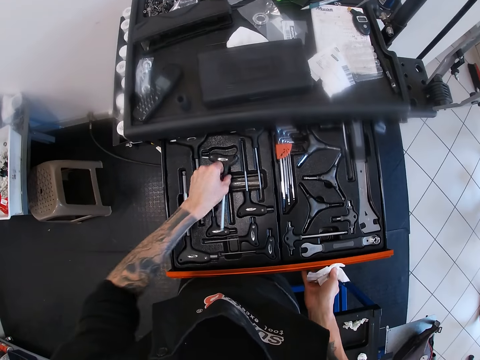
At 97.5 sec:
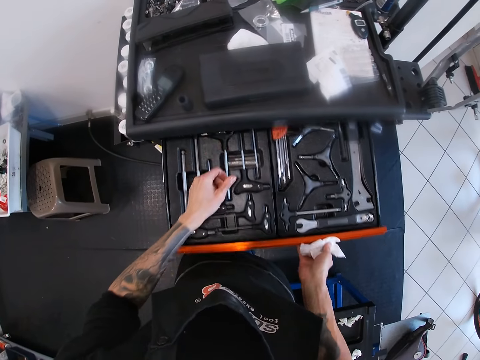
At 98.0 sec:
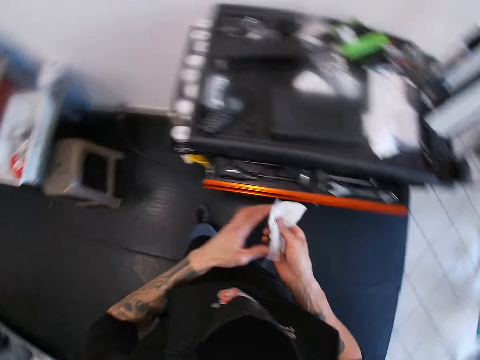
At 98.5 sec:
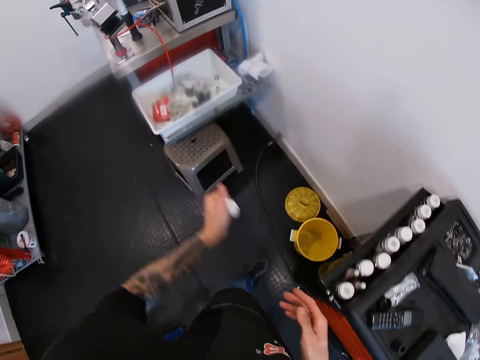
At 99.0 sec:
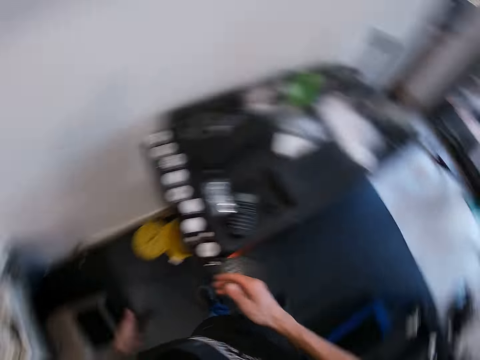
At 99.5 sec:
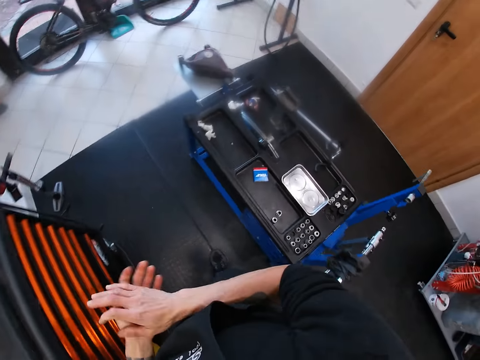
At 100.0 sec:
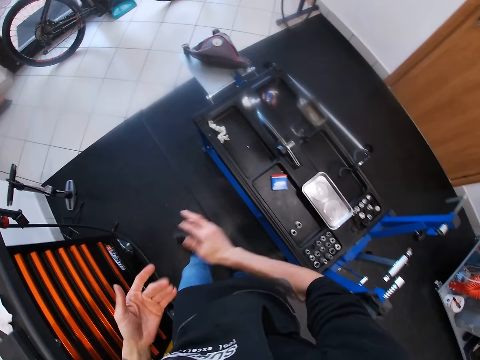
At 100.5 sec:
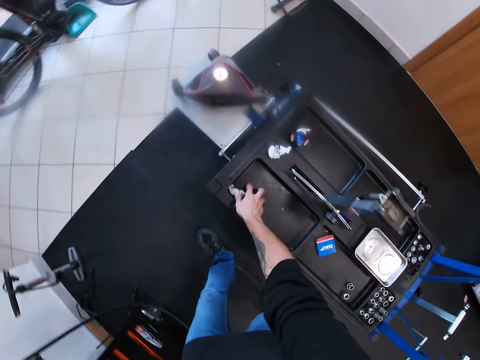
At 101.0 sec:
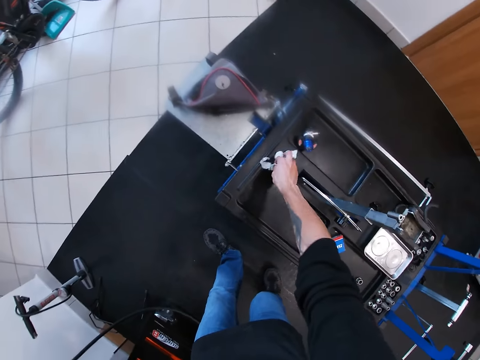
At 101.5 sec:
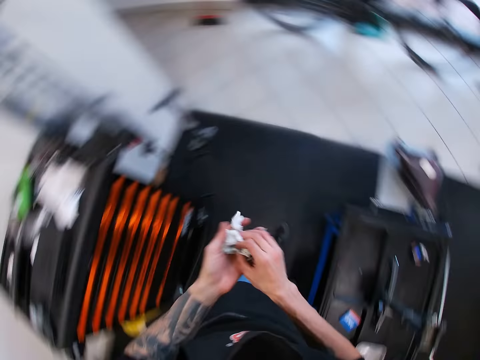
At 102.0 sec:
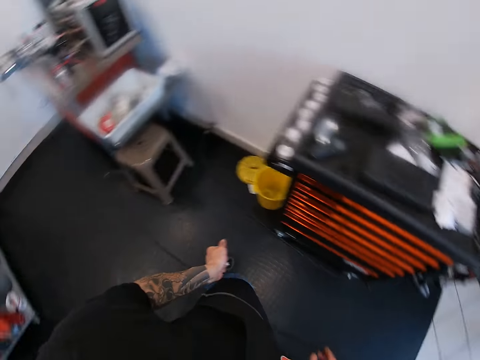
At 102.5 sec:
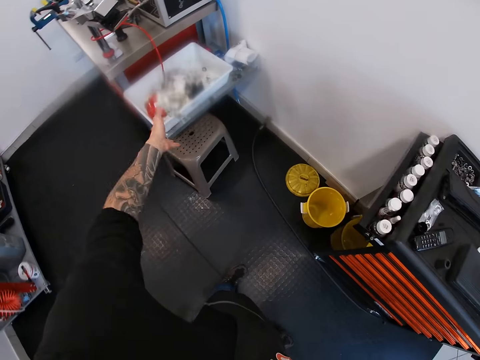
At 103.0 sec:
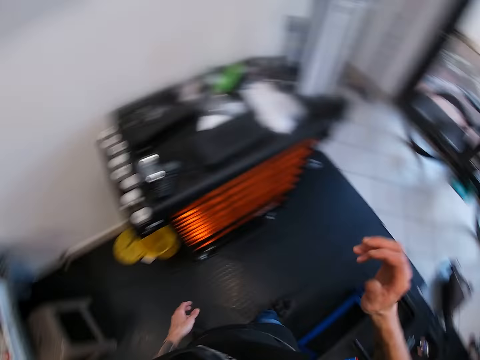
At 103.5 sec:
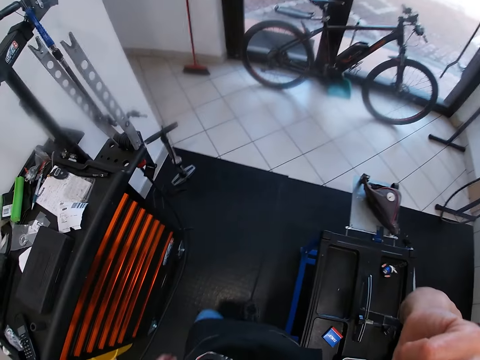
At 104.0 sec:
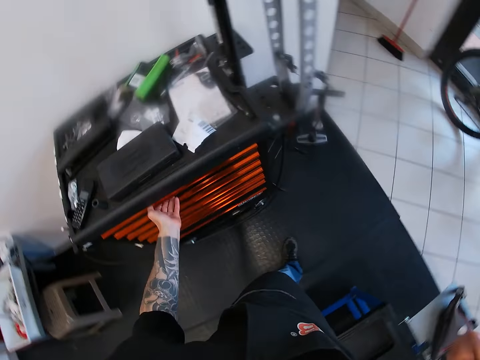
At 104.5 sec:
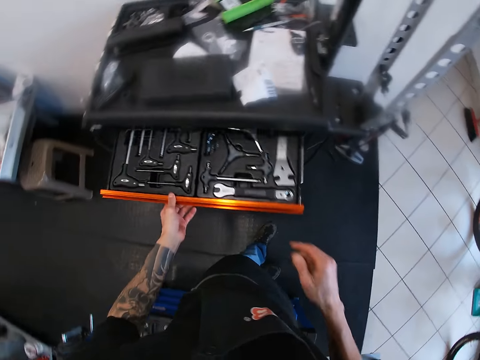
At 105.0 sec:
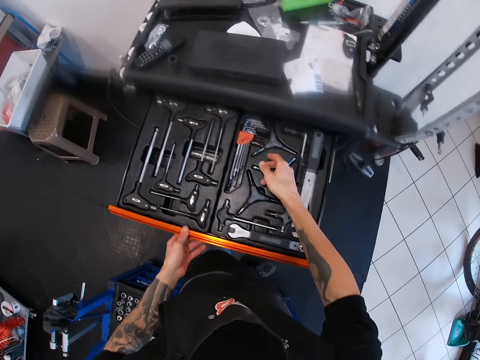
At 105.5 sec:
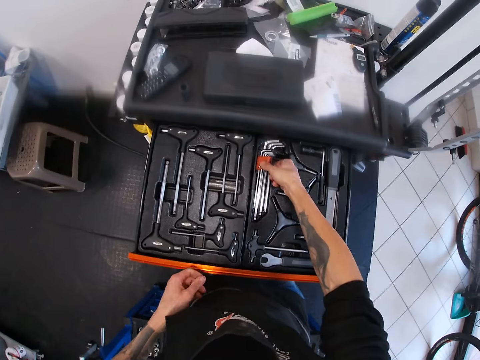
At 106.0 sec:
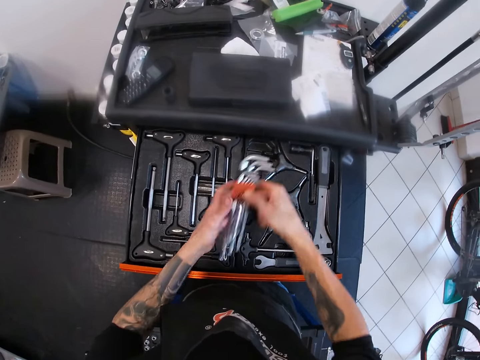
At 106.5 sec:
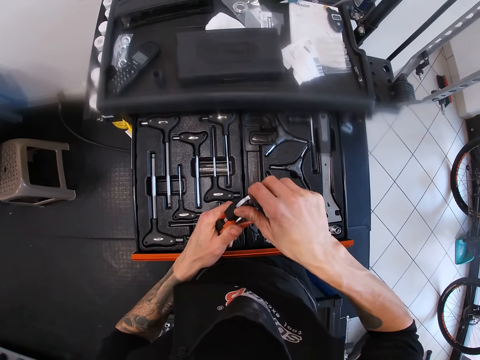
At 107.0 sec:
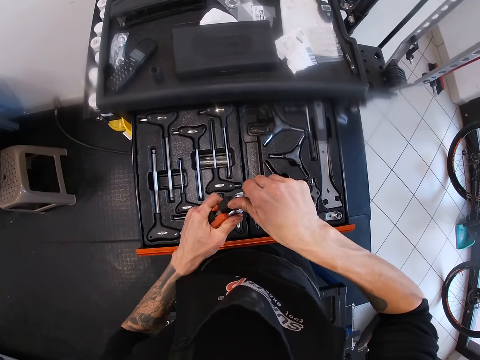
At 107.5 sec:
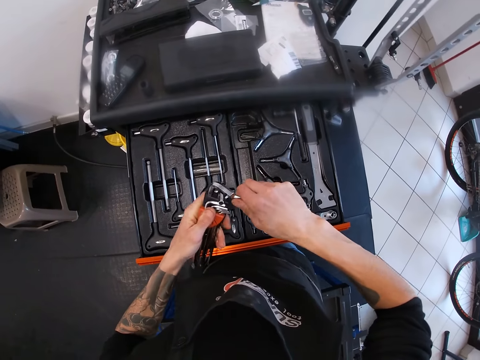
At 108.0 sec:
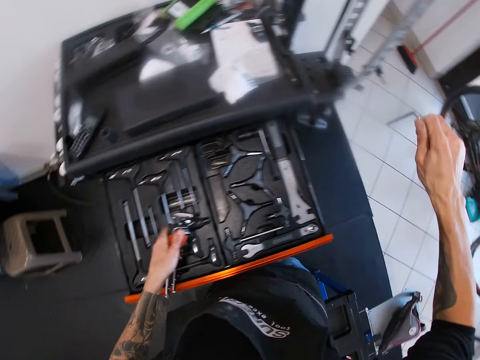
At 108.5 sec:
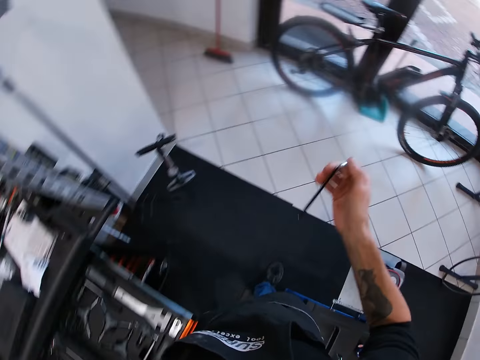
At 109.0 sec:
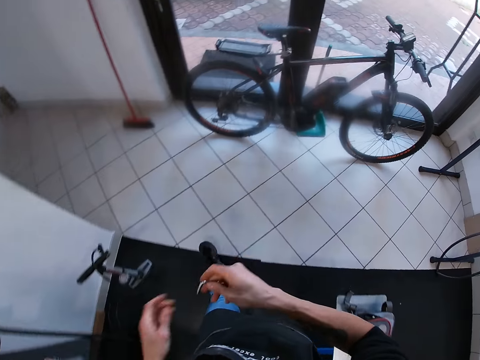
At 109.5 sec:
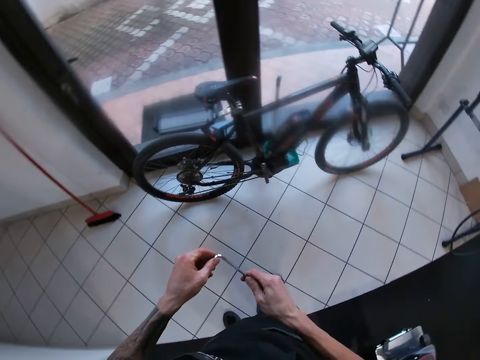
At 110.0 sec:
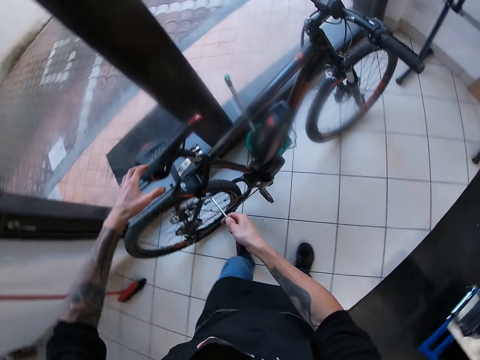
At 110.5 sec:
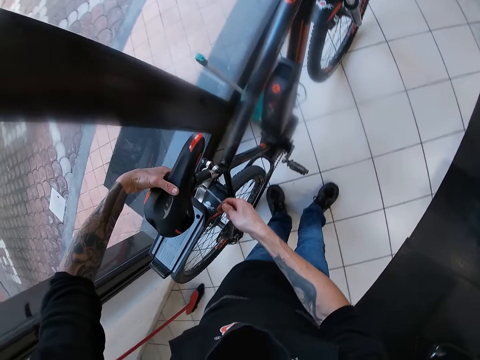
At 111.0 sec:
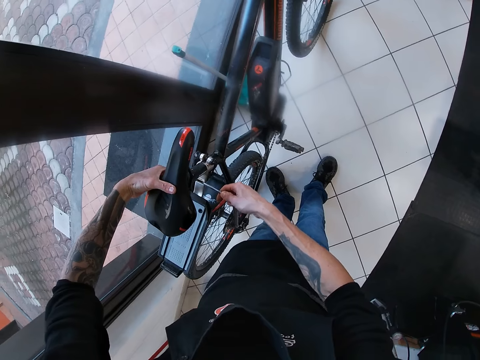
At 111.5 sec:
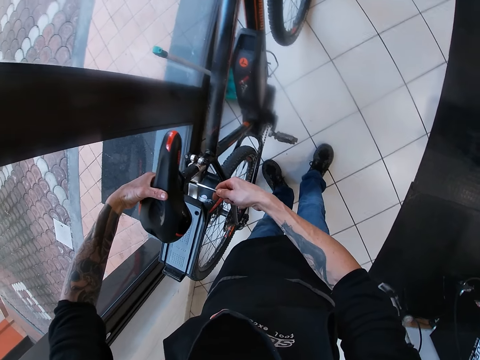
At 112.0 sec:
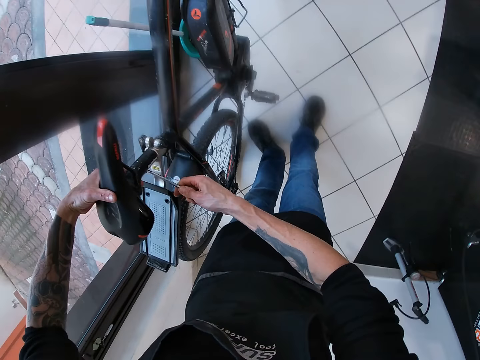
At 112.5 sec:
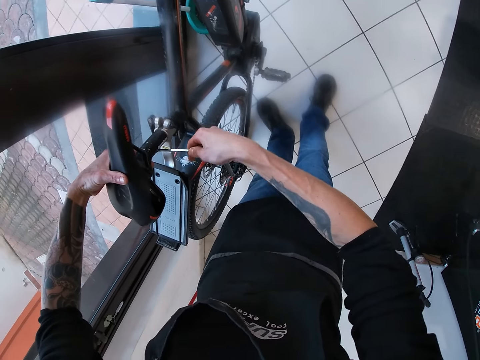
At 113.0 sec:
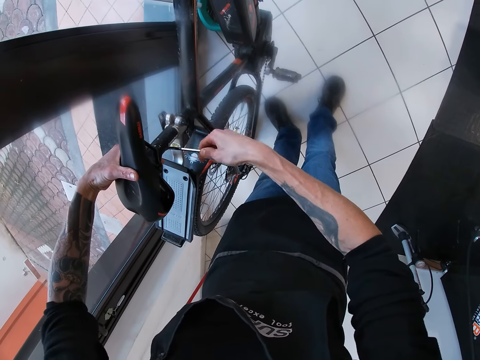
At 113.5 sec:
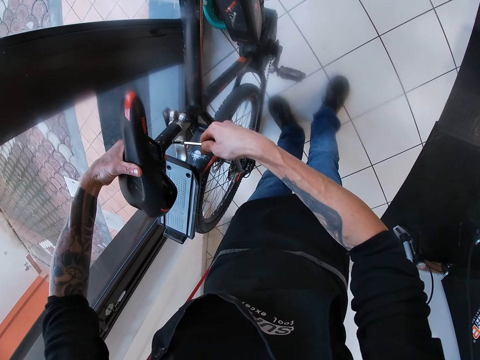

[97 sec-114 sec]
The camera wearer drops the wrench in the drawer with his left hand. He closes the drawer with his right hand. He passes the paper towel in his right hand to his left hand. He throws the paper towel into the bin with his left hand. He rubs his hands together. He picks up a paper towel from the workbench with his right hand. He picks up a paper towel from the workbench with his right hand again. He passes the paper towel from his right hand to his left hand. He throws the paper towel in his left hand into the bin. He touches his face with his hand. He opens the drawer with his left hand. He picks up a set of wrenches or case of l type wrench from the drawer with his left hand. He places the case of l type wrench in his left hand. He adjusts the position of an l type wrench. He removes a wrench from the set with his right hand. He drops the set of wrenches in the drawer with his left hand. He walks towards the bike. He holds the l type wrench with both his hands. He touches the wrench in his right hand with his left hand. He places his left hand on the bicycle seat. He unscrews the bicycle seat with the wrench in his right hand. He places the l type wrench on a part of the seat.

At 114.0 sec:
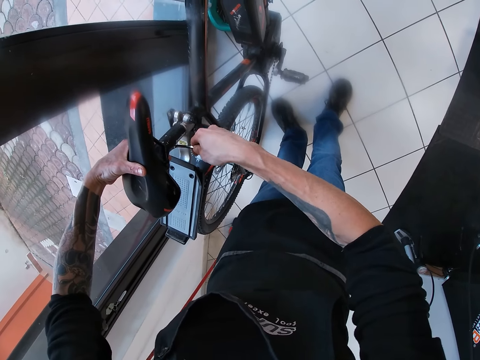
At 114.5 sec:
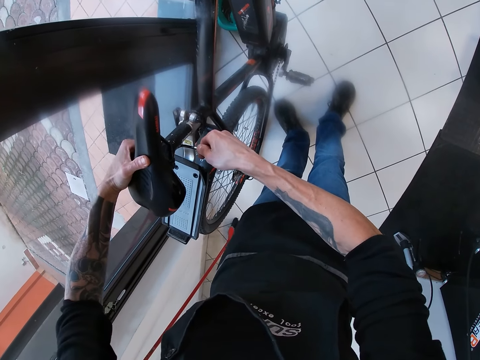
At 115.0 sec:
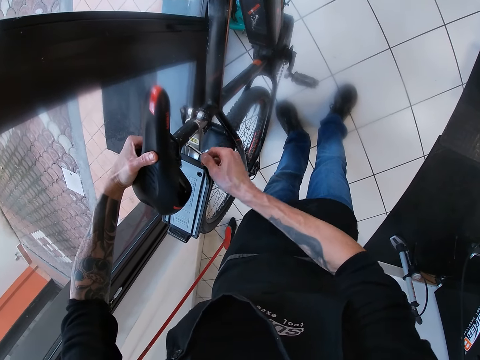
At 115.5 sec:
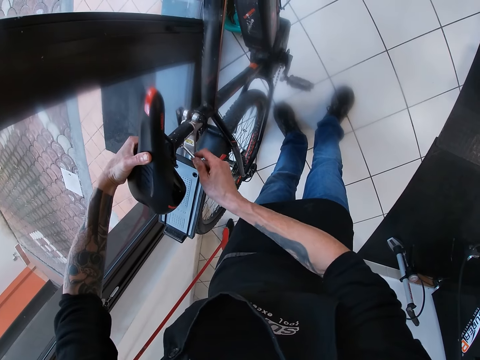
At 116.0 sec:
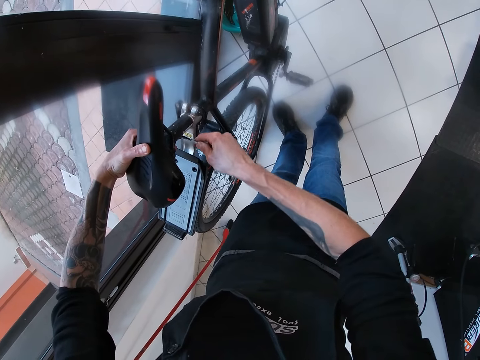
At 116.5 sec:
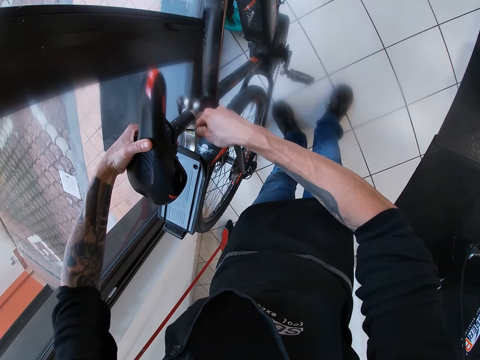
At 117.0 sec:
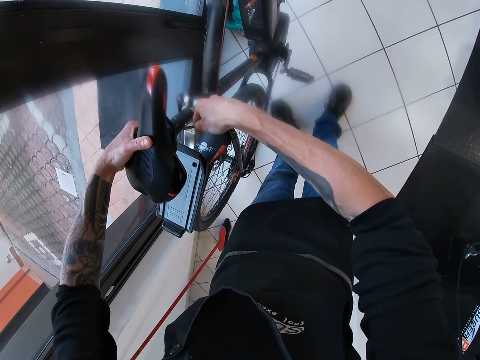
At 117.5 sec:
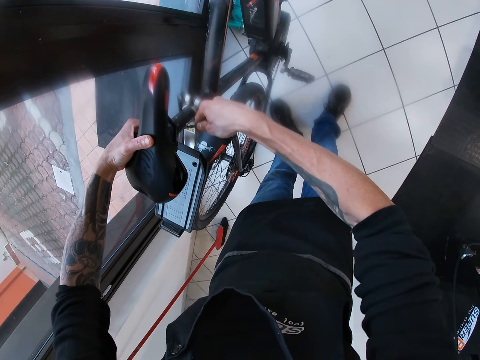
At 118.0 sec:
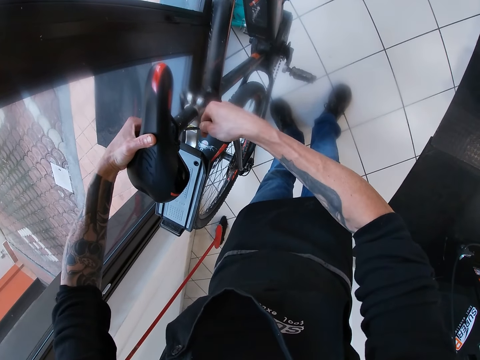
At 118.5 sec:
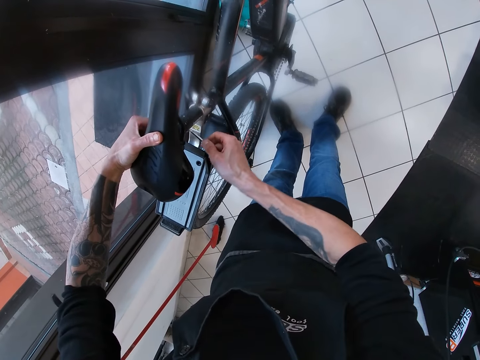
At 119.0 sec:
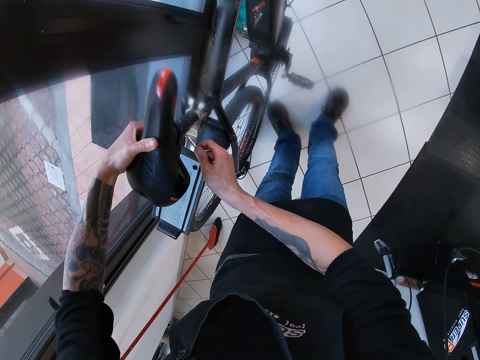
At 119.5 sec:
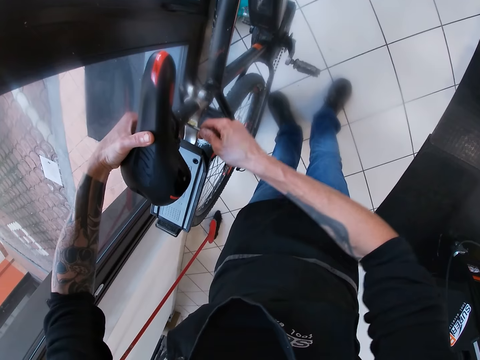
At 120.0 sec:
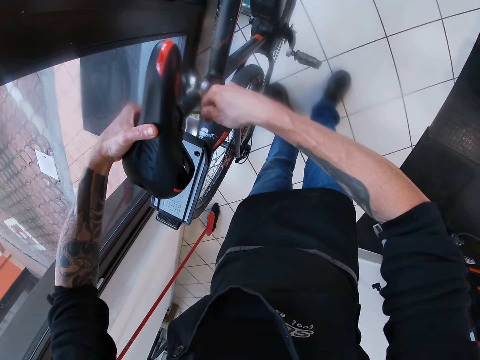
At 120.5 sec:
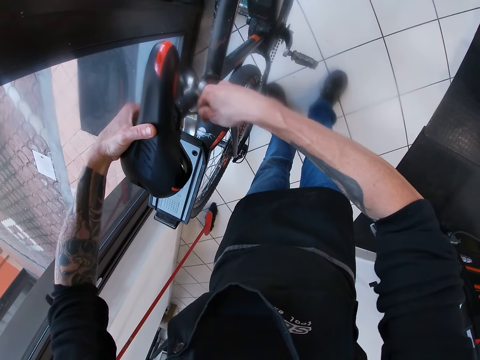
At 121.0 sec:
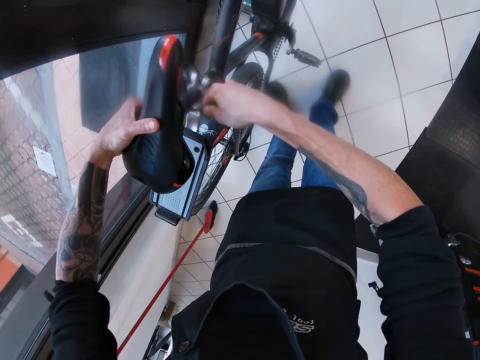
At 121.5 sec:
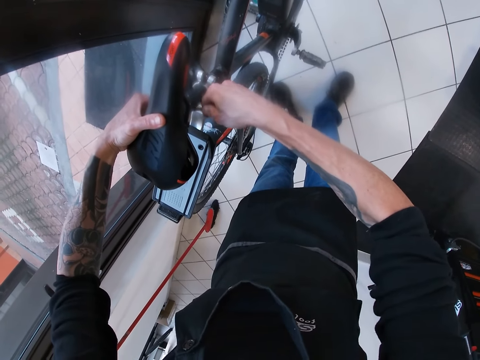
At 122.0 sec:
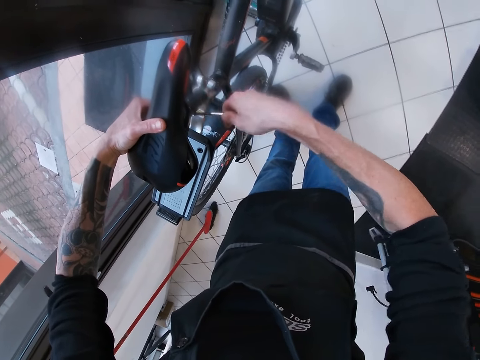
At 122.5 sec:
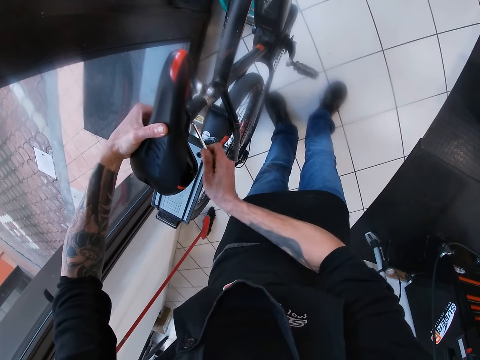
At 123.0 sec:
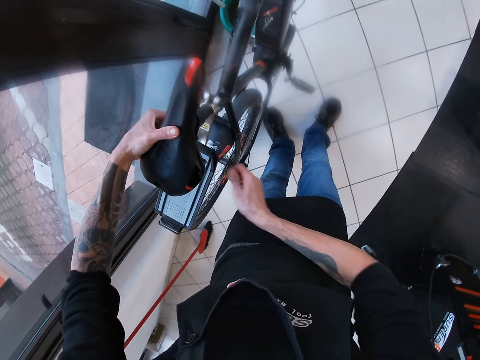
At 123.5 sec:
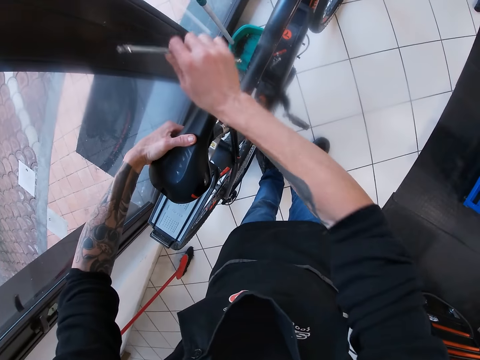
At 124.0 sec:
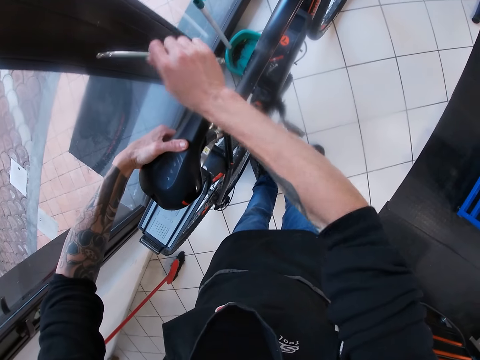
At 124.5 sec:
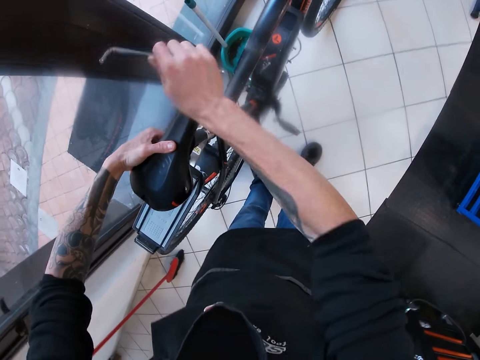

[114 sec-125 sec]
The camera wearer adjusts the screws on the seat with the l type wrench. He hits the bicycle seat with his right hand.
